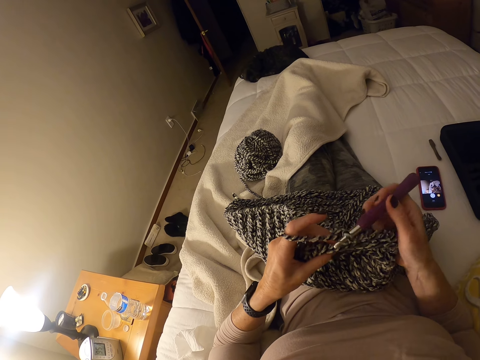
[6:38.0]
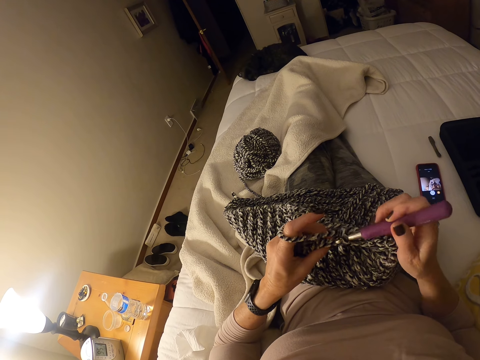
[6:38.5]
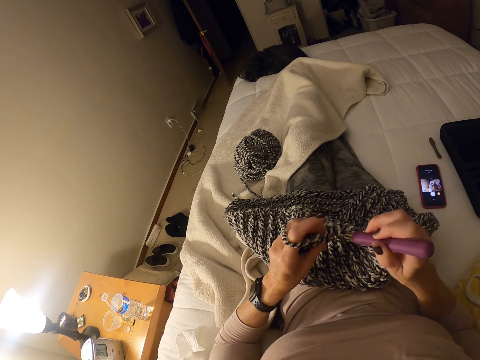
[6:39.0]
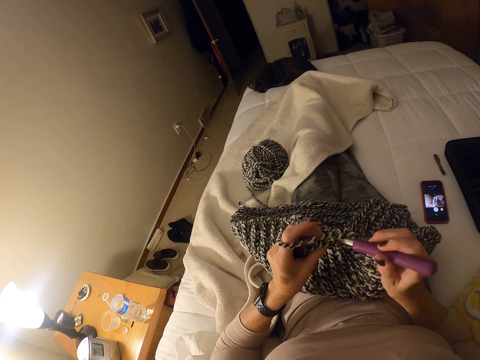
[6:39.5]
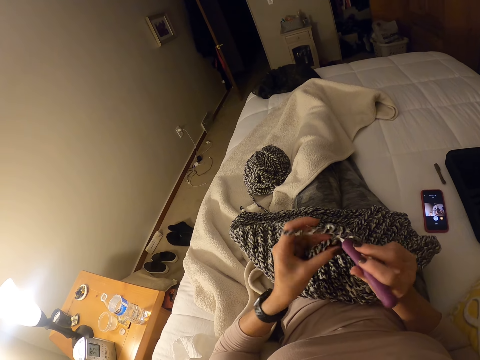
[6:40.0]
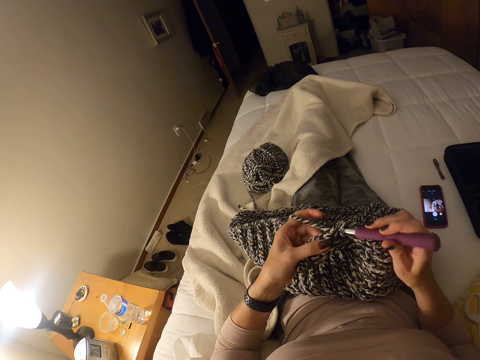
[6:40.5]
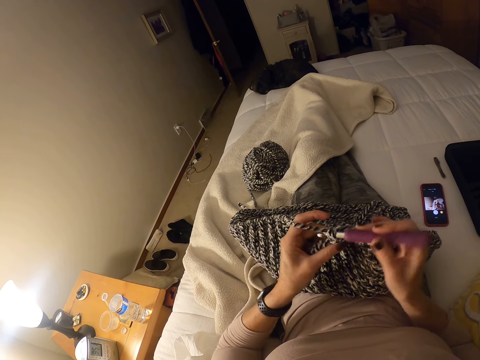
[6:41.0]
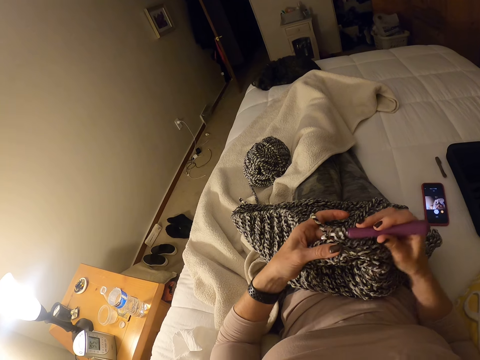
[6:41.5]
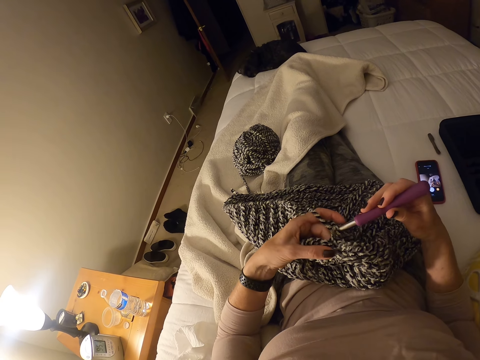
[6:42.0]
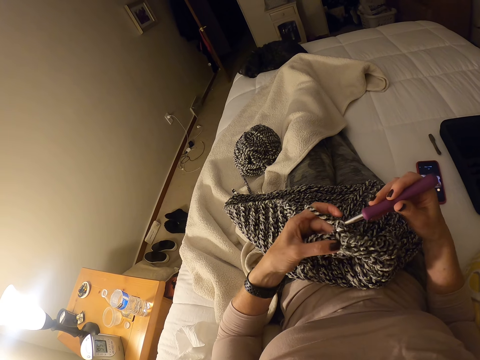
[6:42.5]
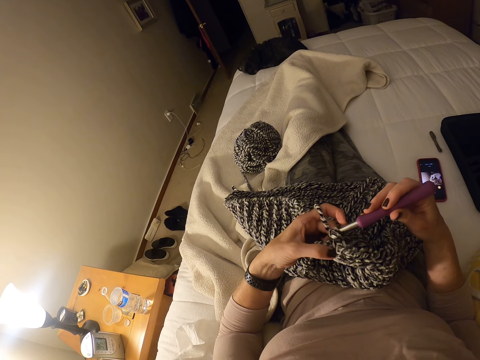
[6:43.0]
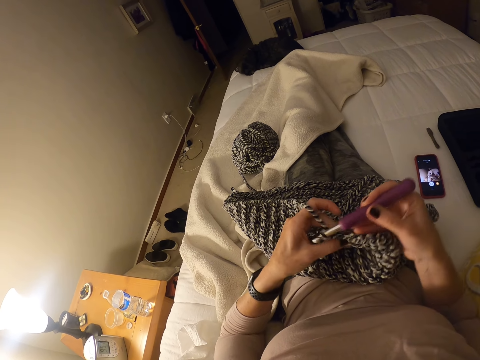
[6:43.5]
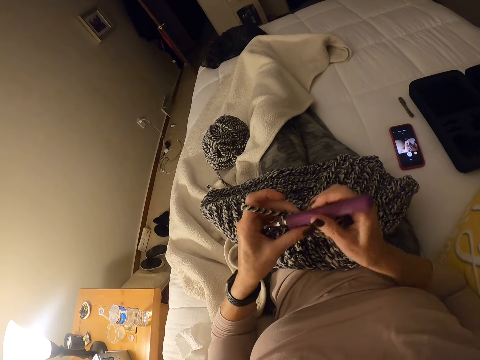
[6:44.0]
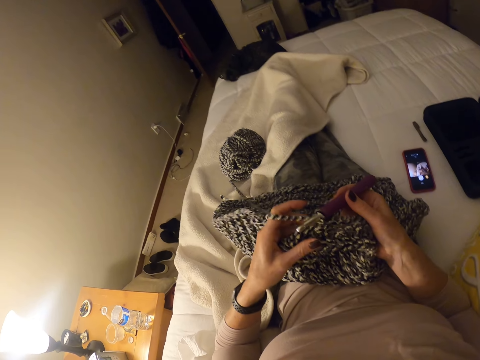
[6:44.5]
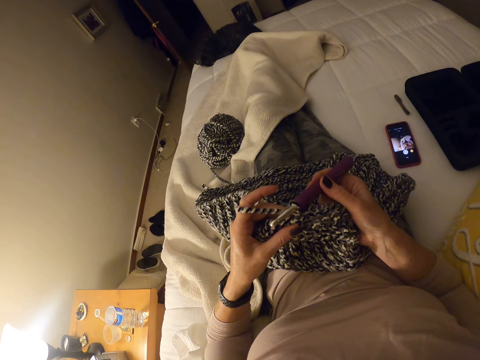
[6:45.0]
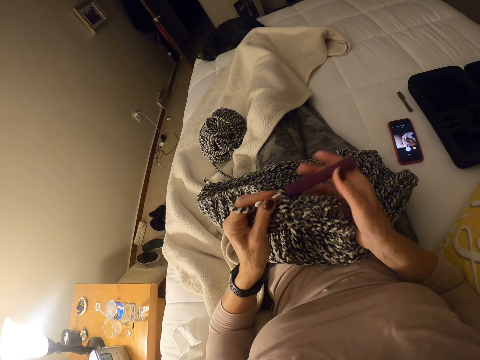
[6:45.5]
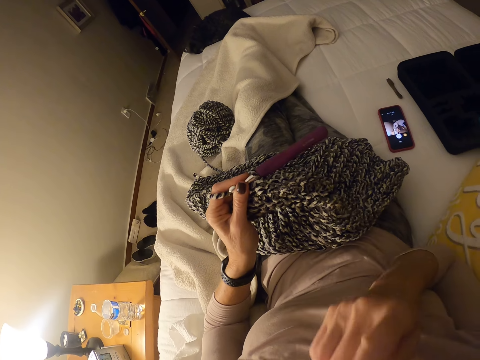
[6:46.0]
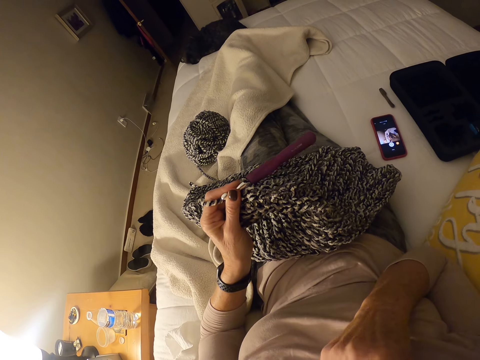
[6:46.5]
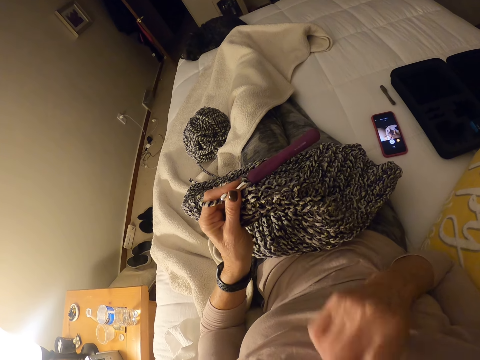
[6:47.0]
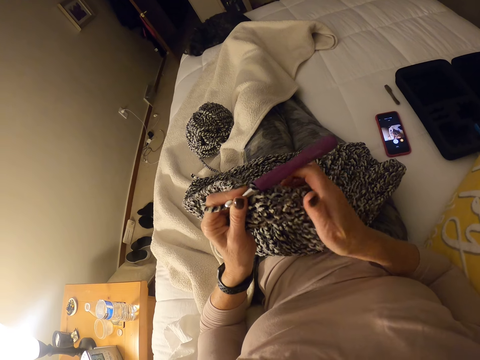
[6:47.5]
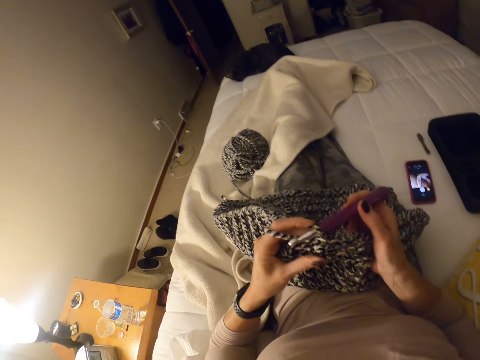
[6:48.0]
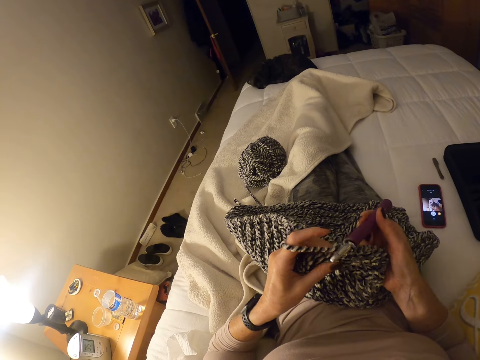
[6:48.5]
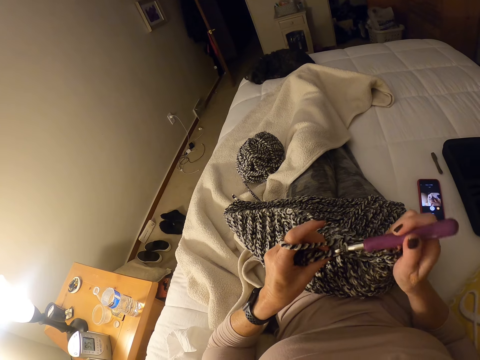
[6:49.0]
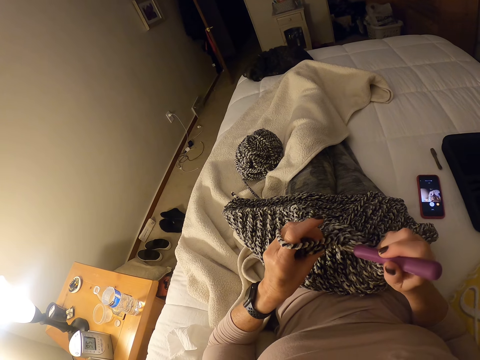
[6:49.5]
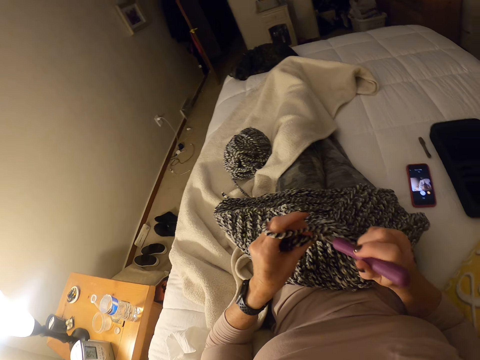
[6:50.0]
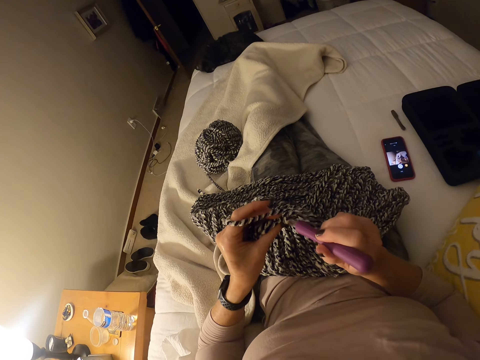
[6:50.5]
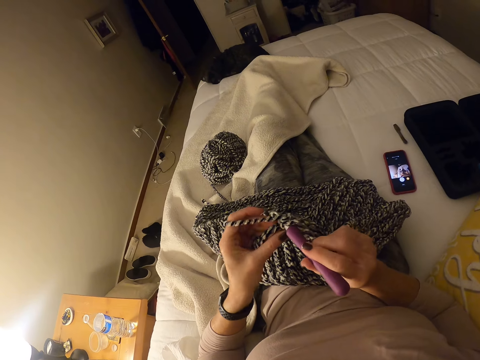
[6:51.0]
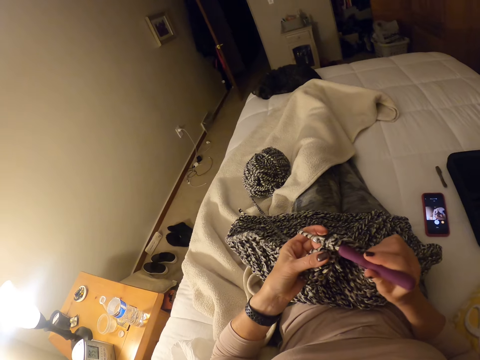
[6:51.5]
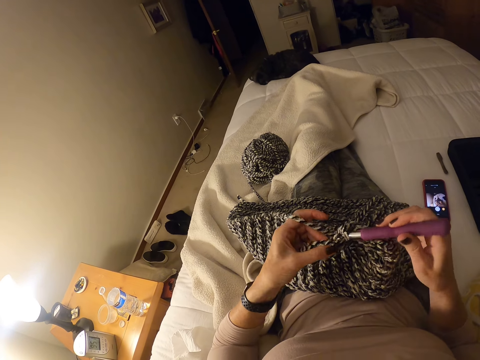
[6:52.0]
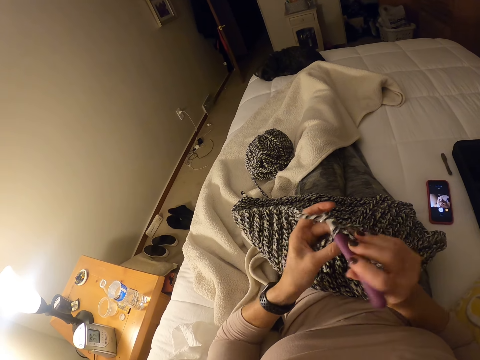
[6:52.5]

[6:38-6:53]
The camera wearer stops knitting the fabric. She touches her mouth. She knits the fabric.

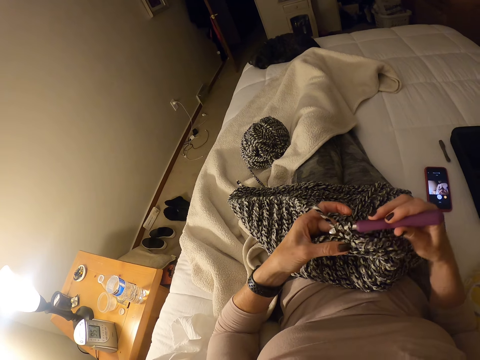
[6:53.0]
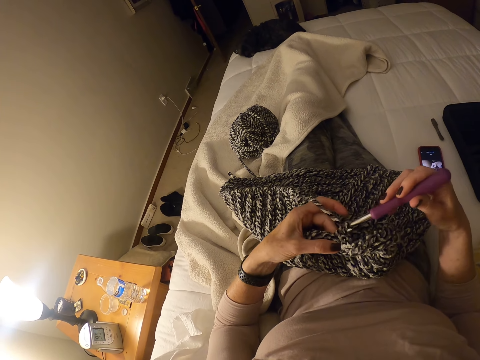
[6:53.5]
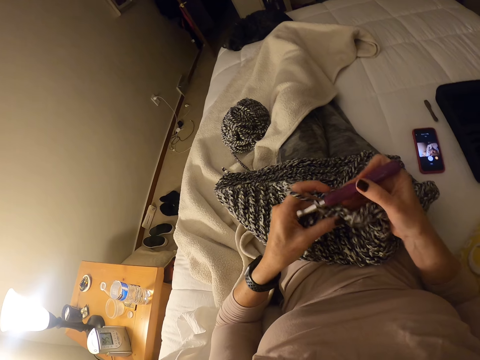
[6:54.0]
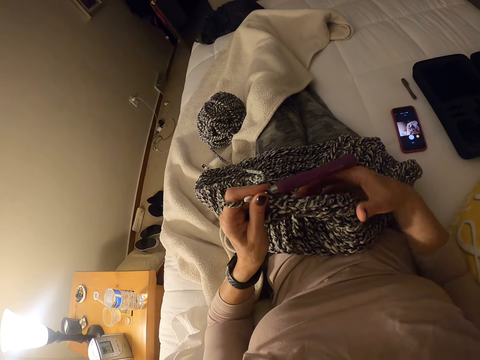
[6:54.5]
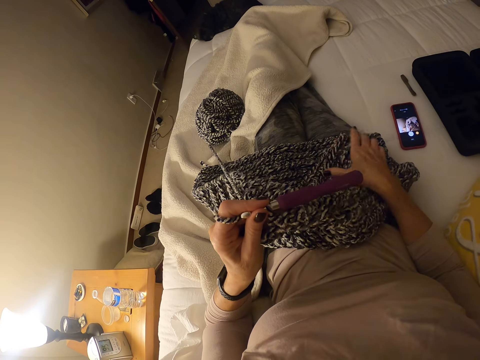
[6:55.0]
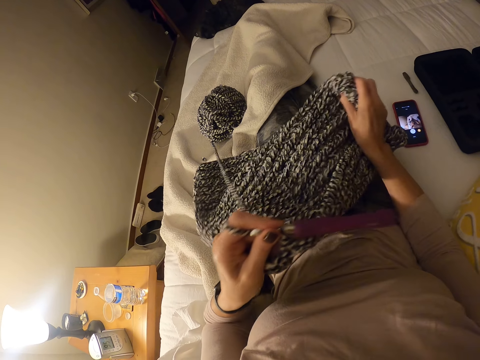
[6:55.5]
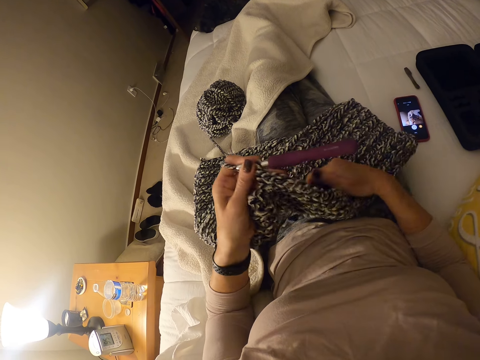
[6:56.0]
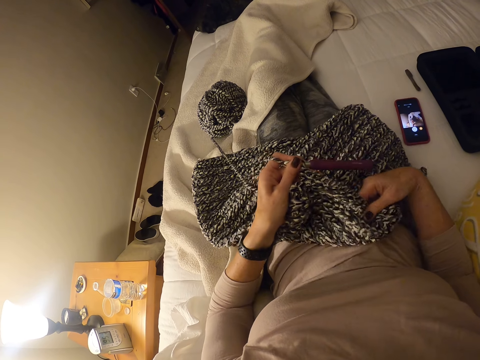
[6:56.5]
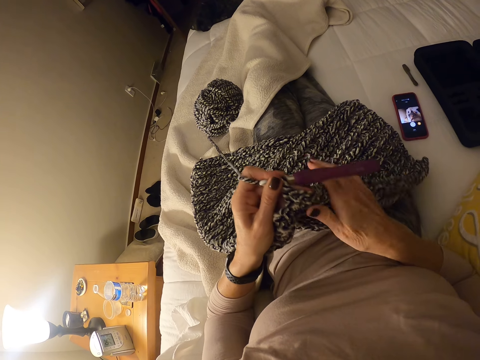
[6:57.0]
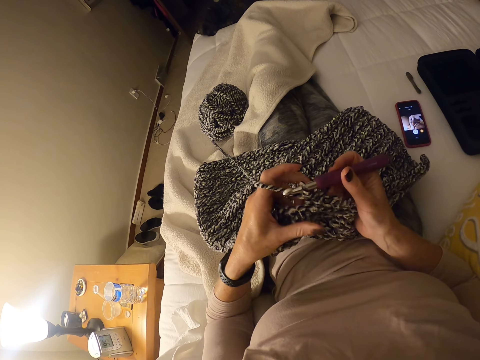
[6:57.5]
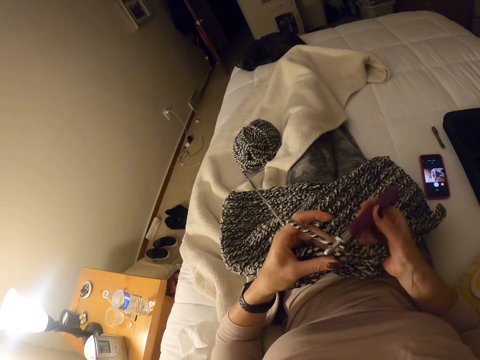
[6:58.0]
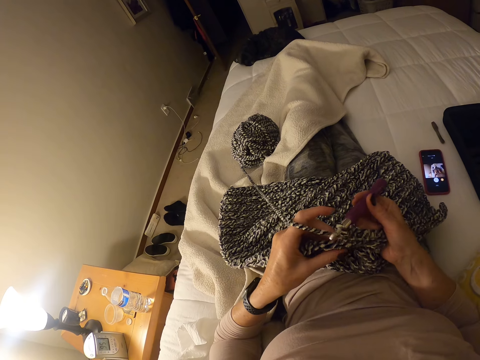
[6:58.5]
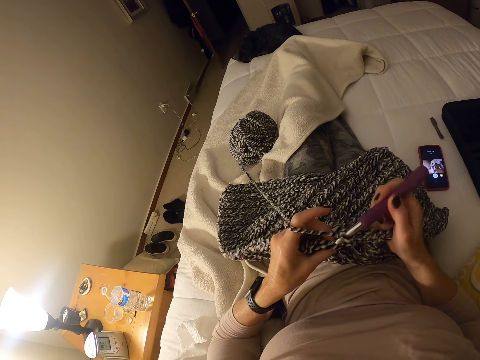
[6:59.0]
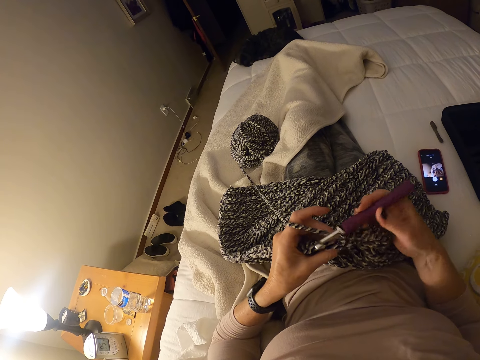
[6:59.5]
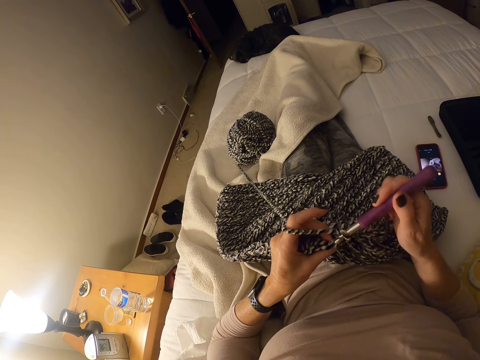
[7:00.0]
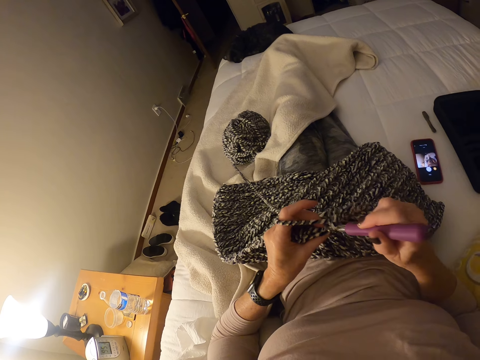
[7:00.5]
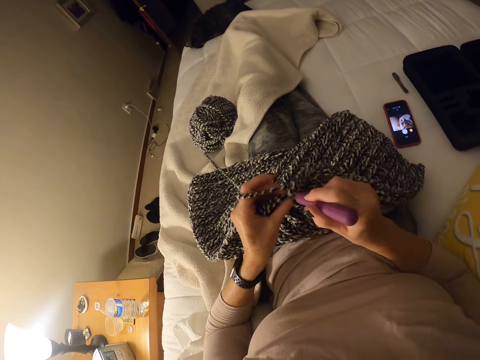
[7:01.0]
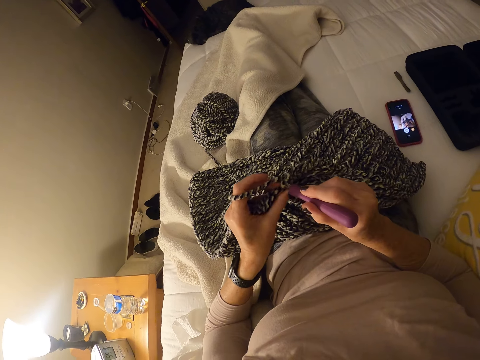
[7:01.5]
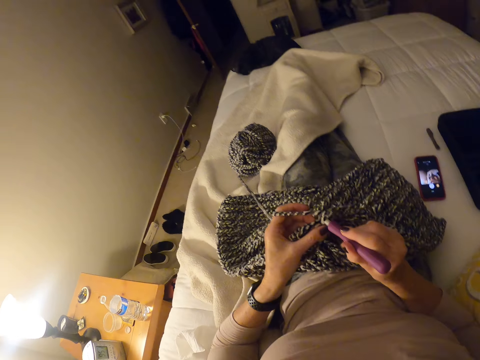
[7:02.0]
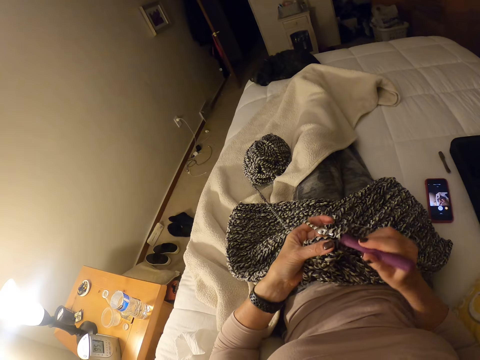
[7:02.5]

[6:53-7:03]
The camera wearer stops knitting the fabric. They adjust placement of the fabric. They knit the fabric.

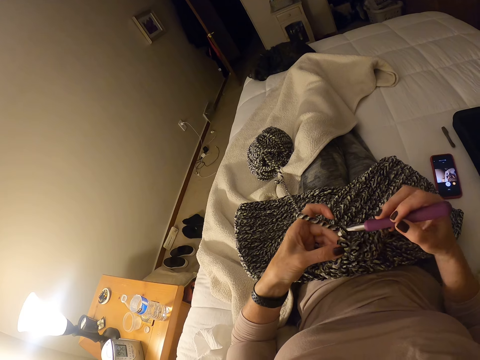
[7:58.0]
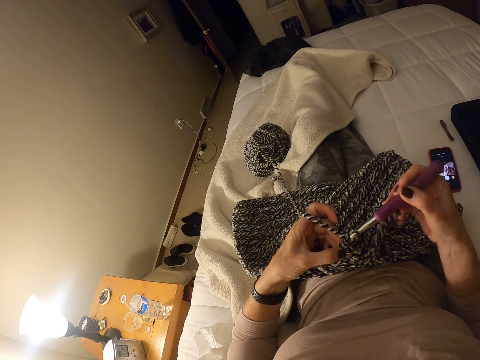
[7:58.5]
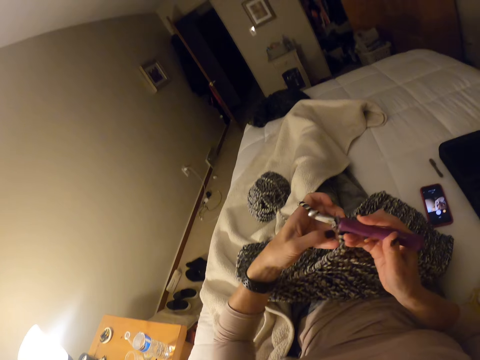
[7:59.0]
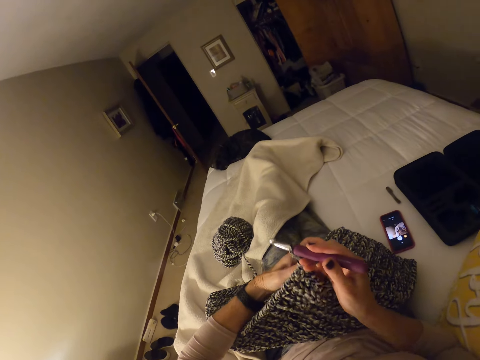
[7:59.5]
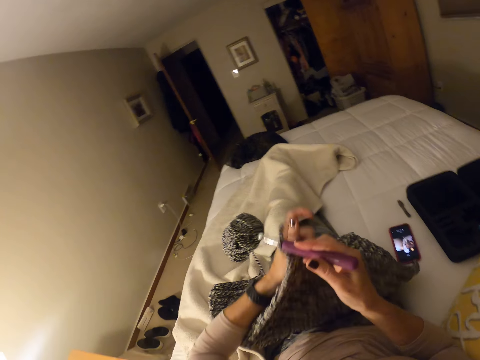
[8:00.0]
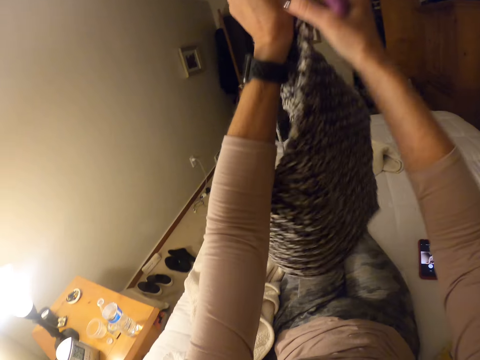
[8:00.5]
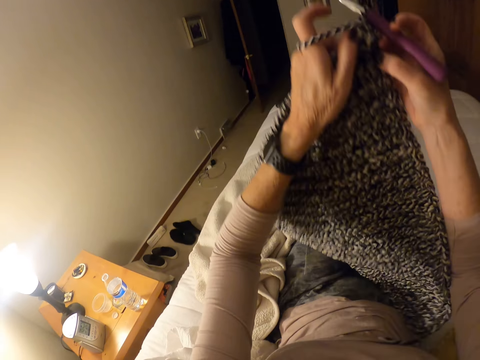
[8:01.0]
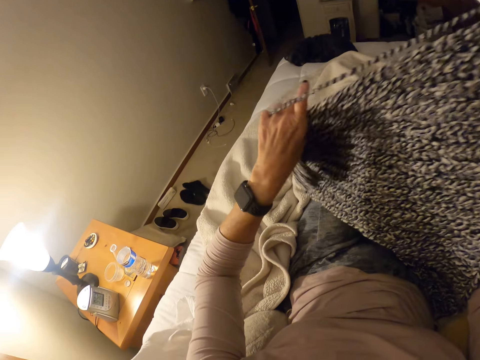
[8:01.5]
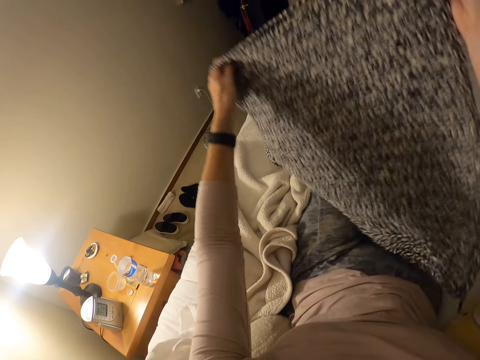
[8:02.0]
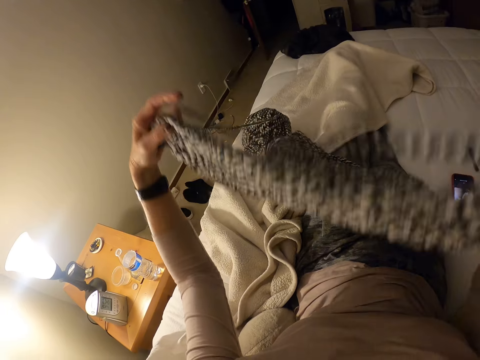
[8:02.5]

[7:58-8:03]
The camera wearer stops knitting the fabric. They adjust placement of the fabric. They stretch the crocheted material.
